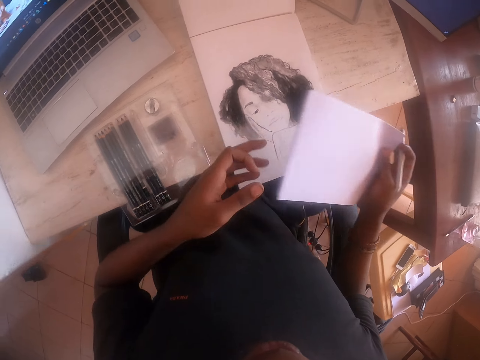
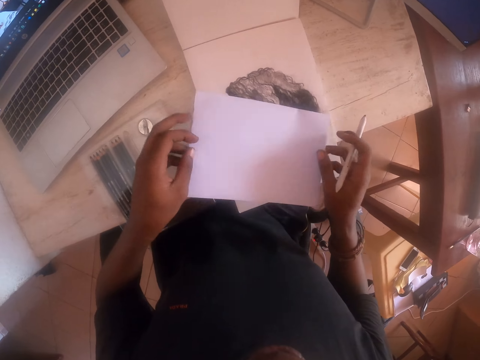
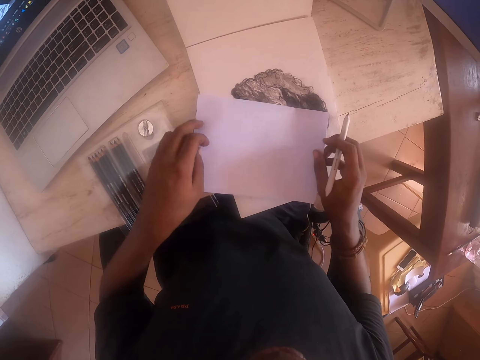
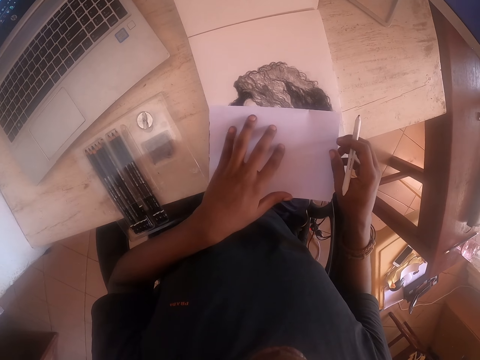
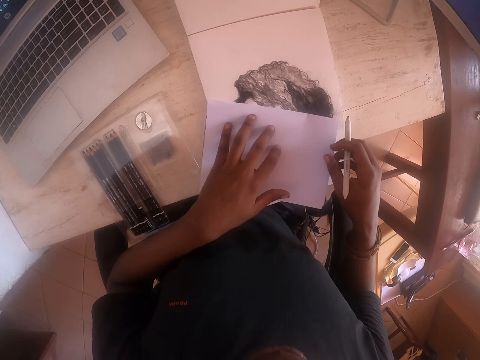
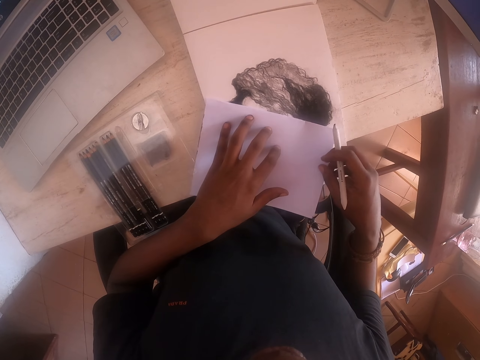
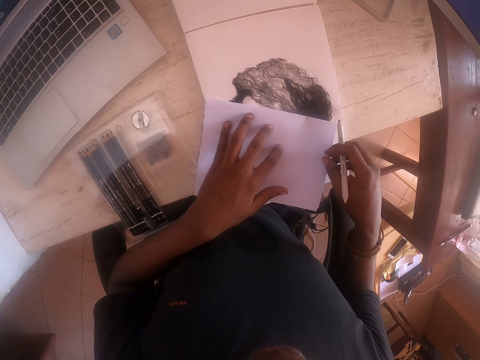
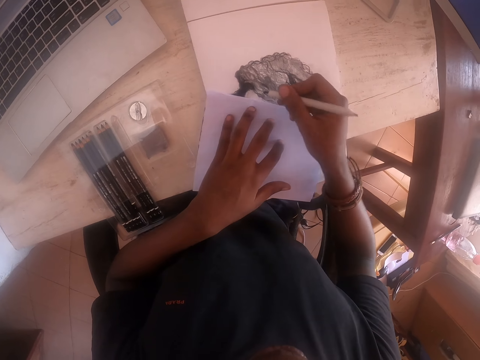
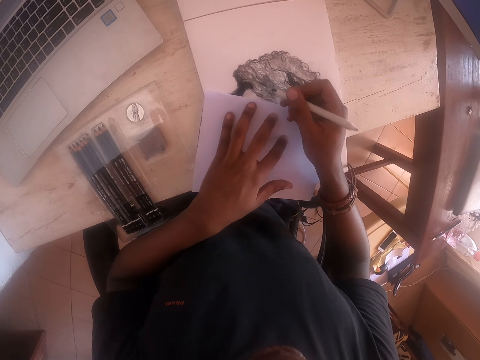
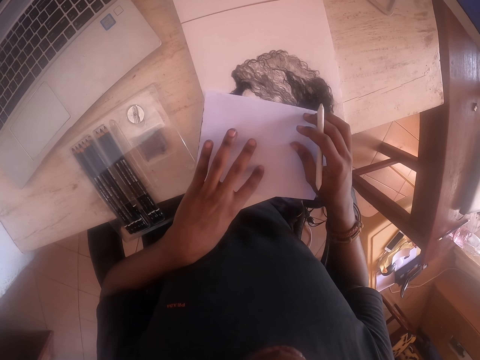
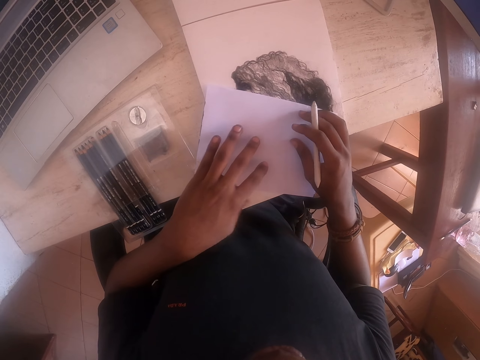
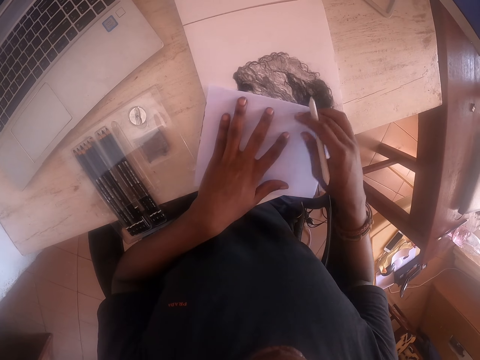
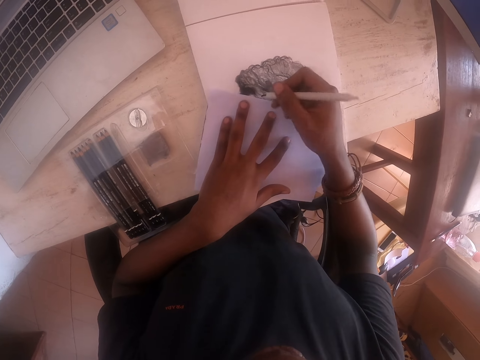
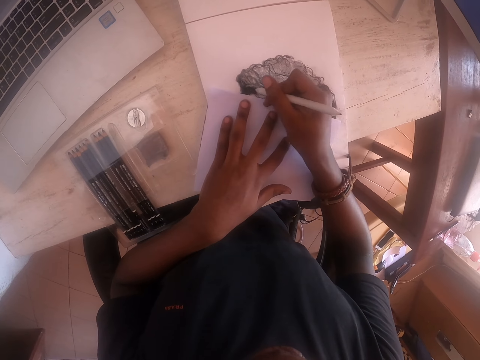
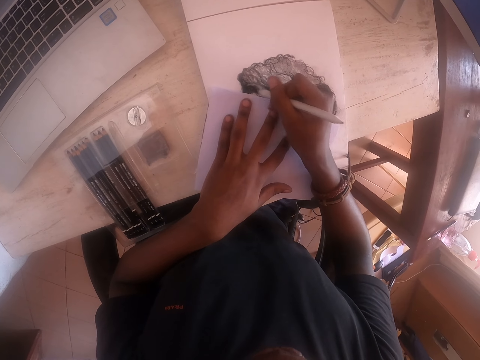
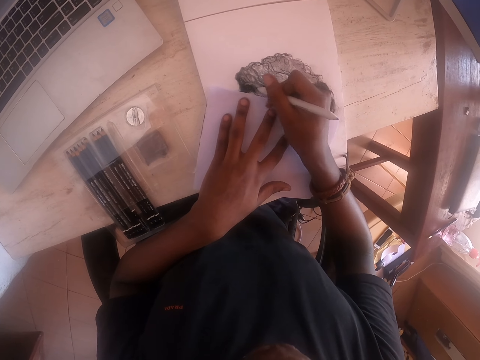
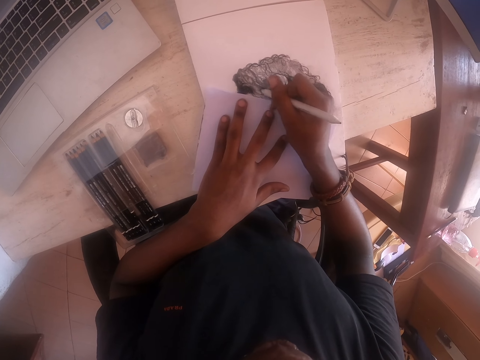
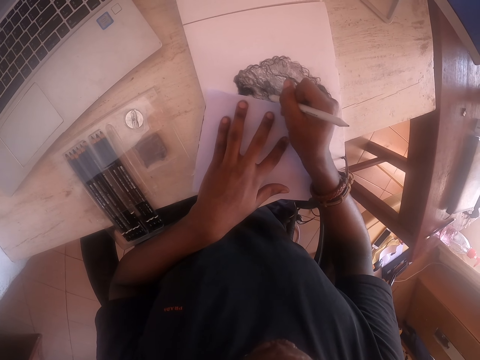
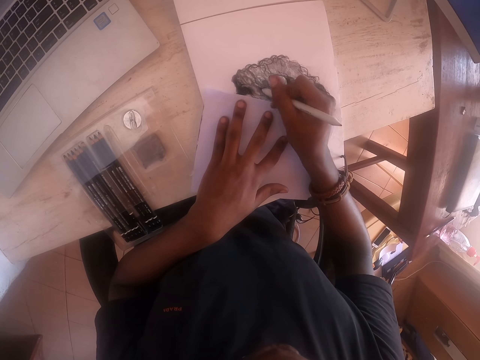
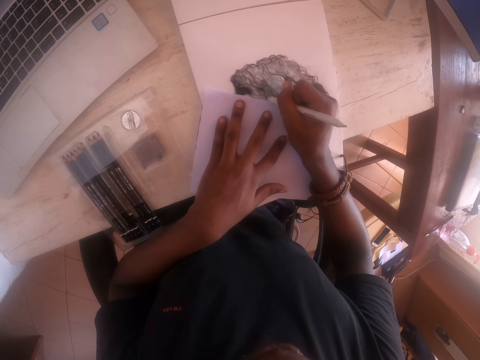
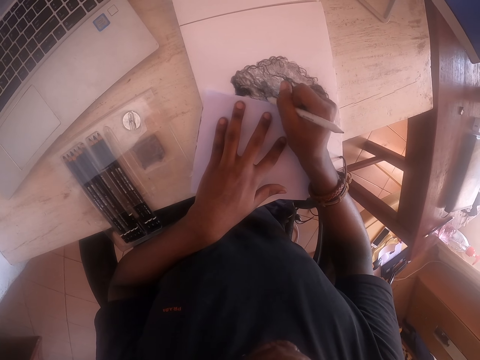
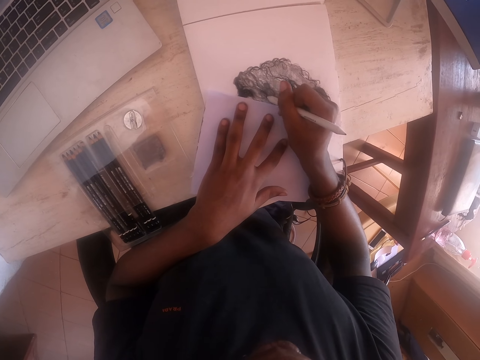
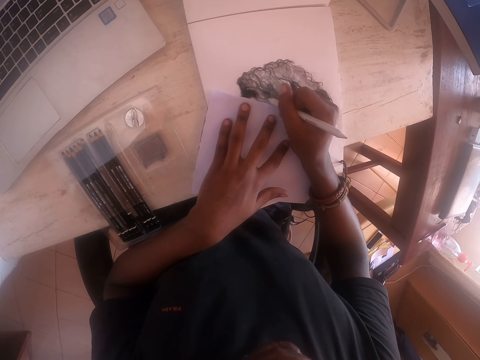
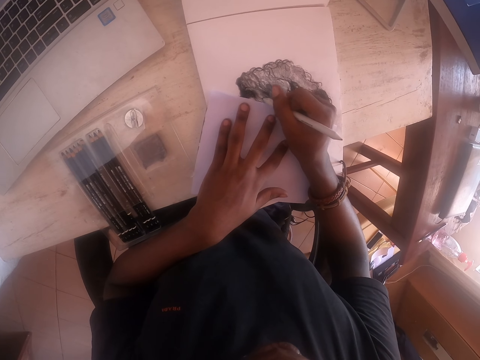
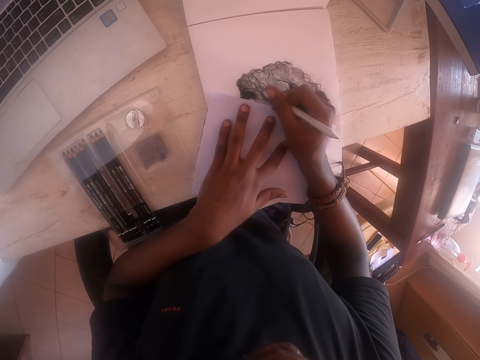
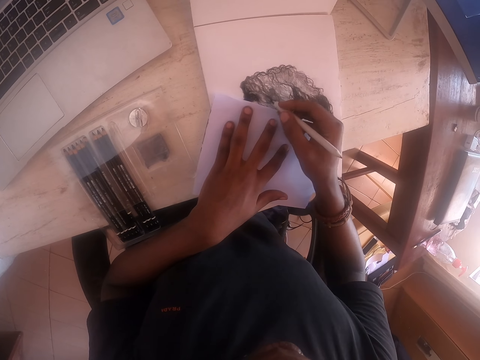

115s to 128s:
The camera wearer holds a piece of paper. They place the piece of paper on a drawing. They move the paper on the picture. They color the drawing in the notebook with a coloring pencil.

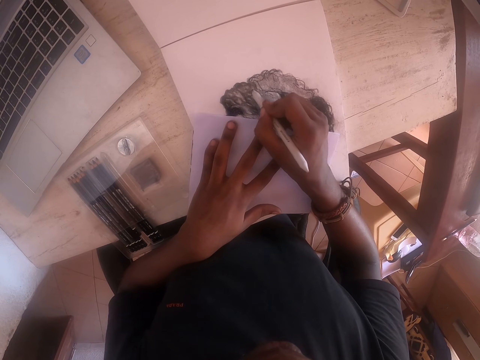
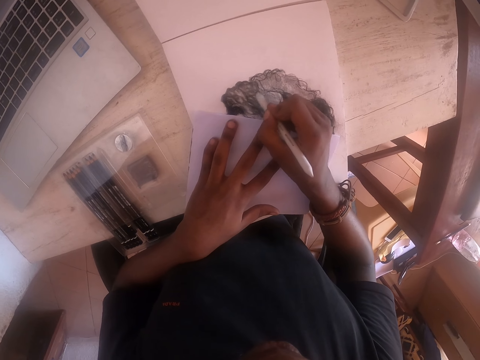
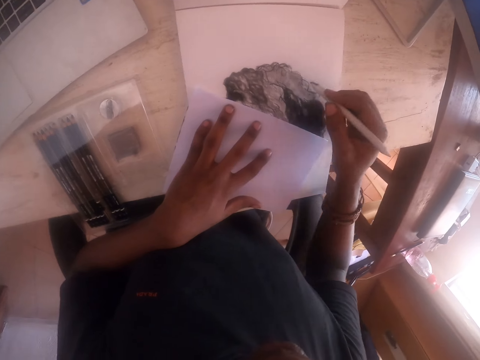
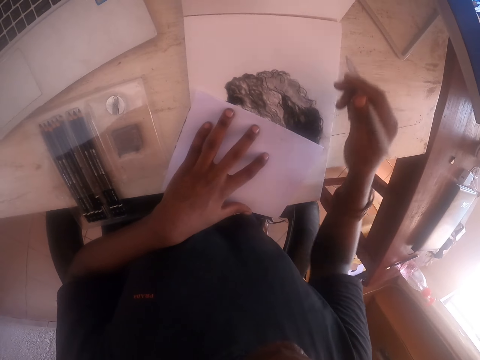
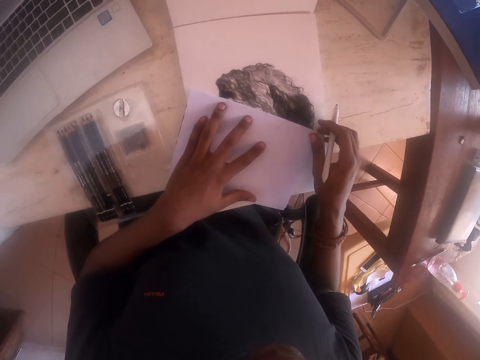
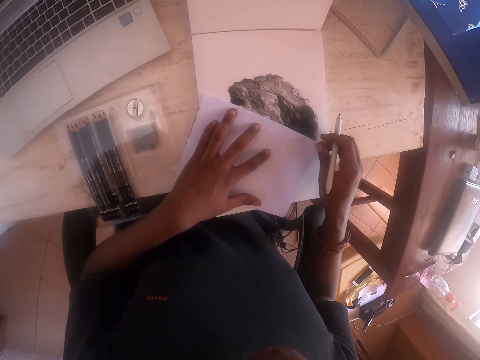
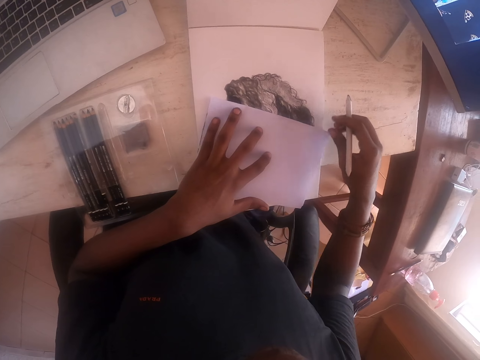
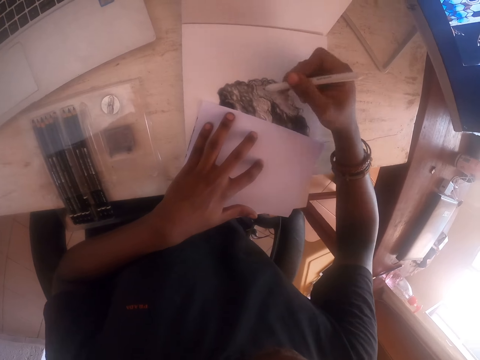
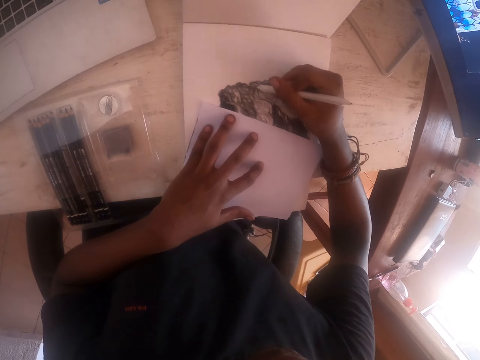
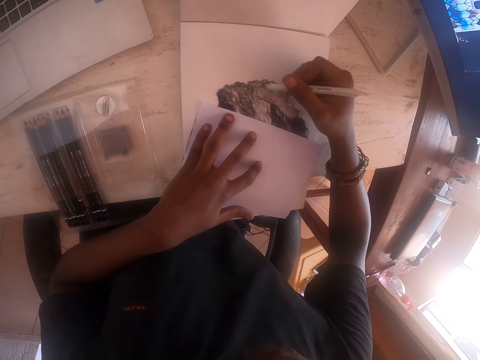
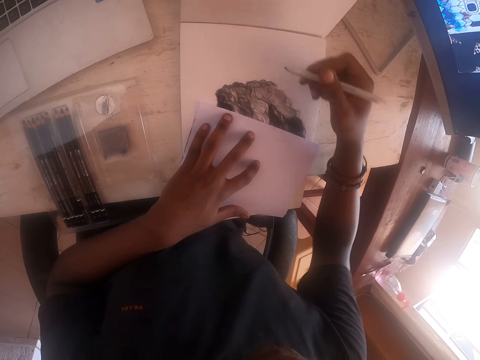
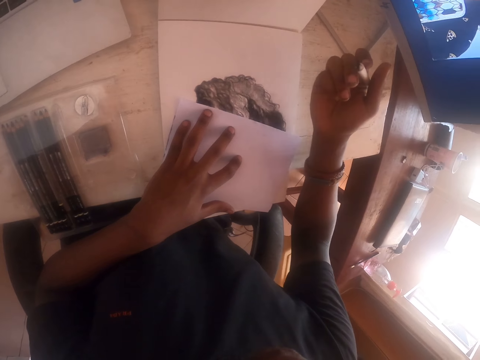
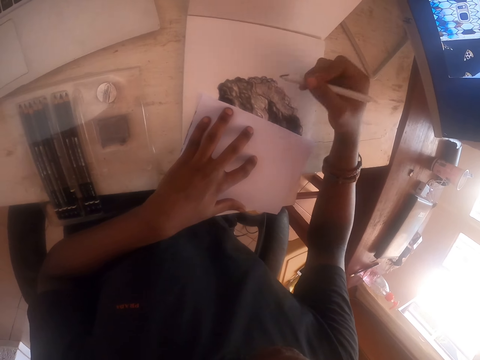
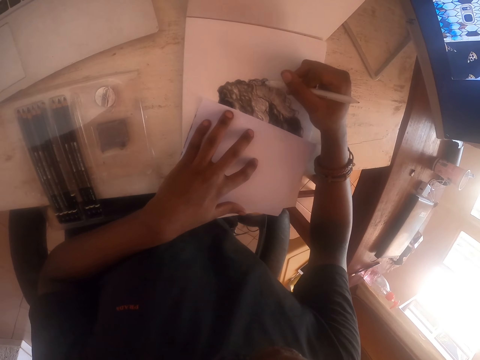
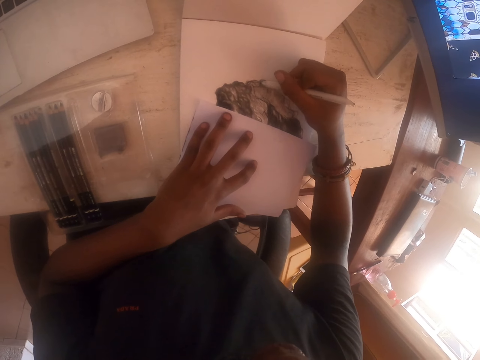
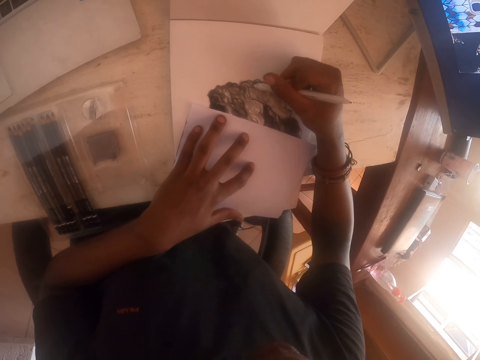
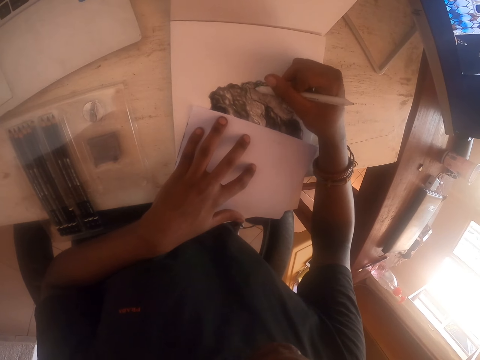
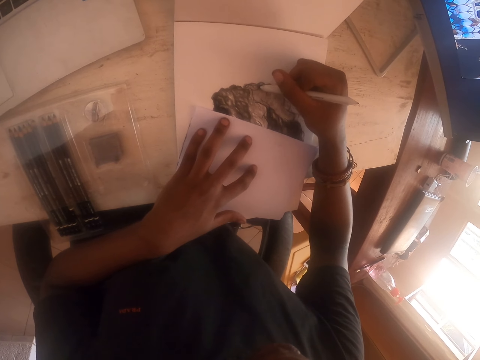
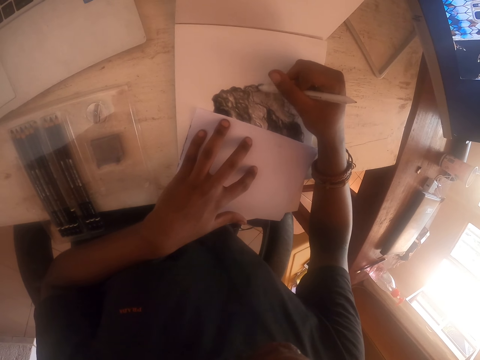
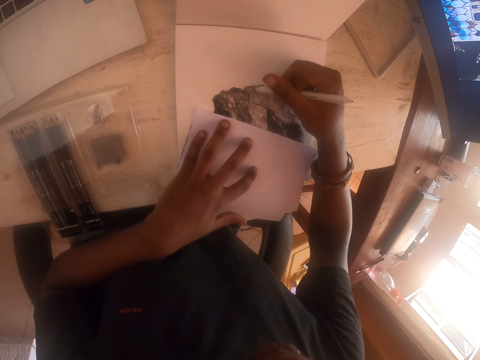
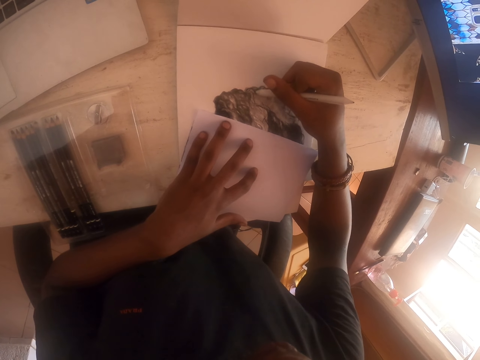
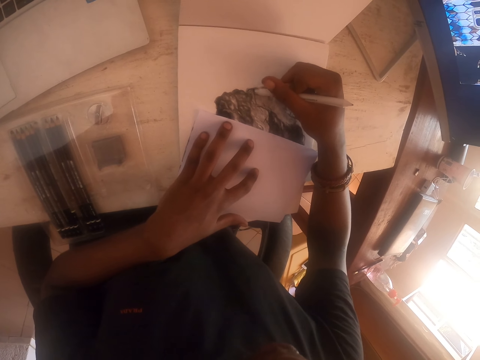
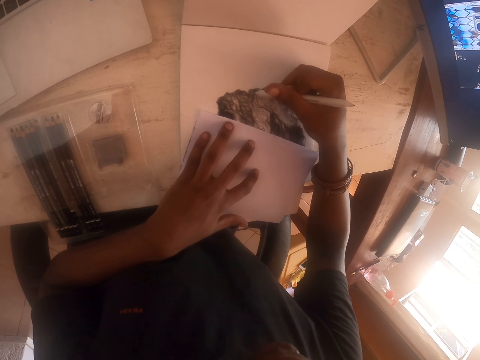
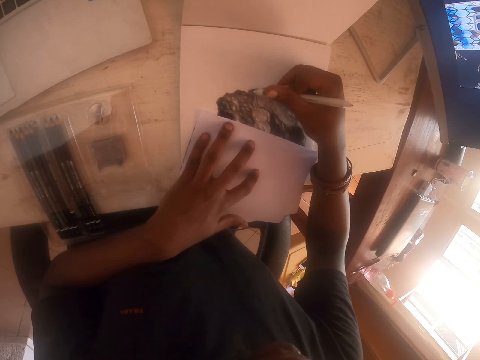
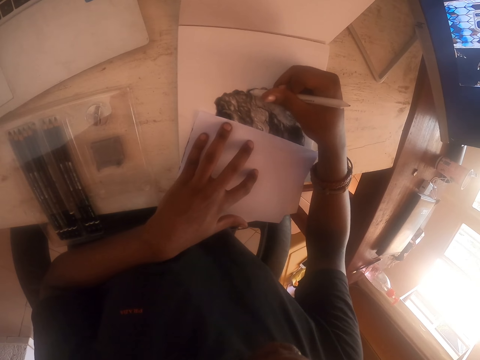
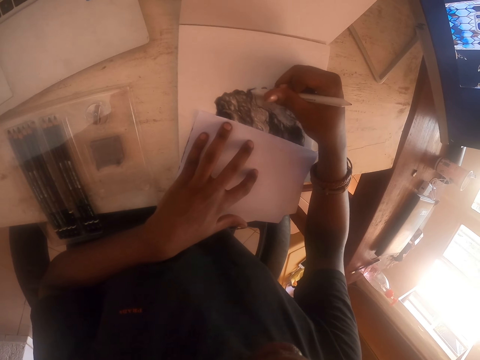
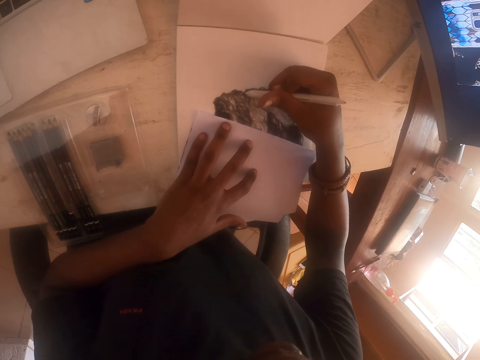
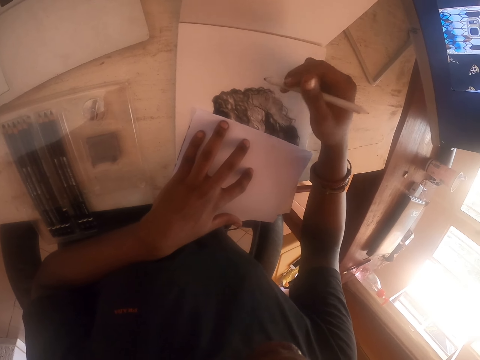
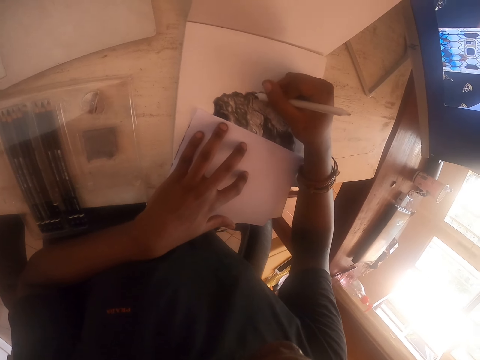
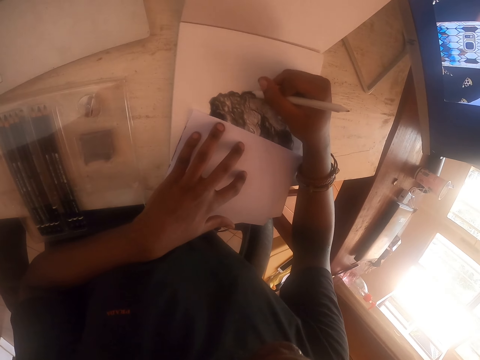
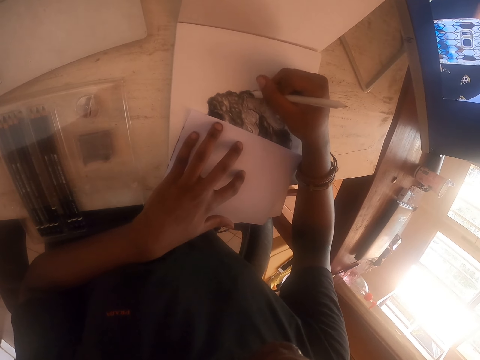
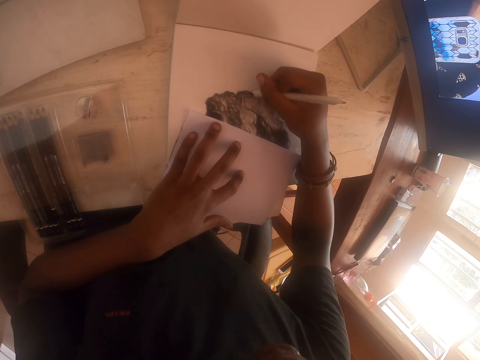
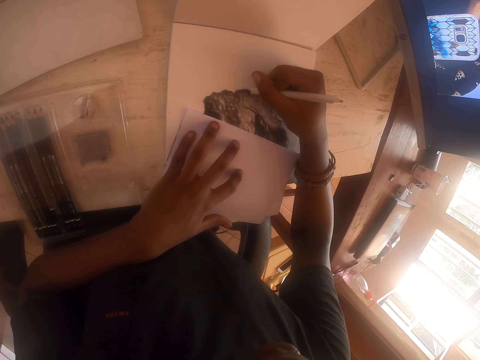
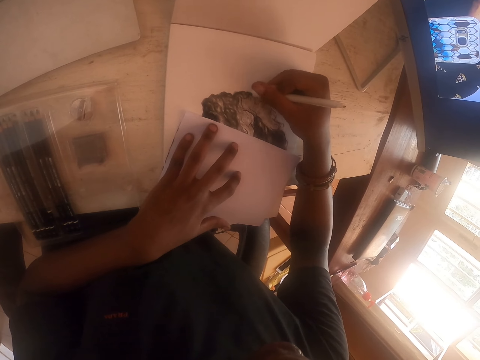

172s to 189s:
The camera wearer turns a hand. They move the paper on the picture. They hold a piece of paper. They hold the piece of paper on a drawing. They paint the picture in the notebook. They look at the drawing. They hold a coloring pencil and color the drawing with the coloring pencil.
